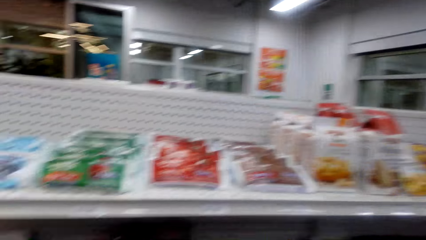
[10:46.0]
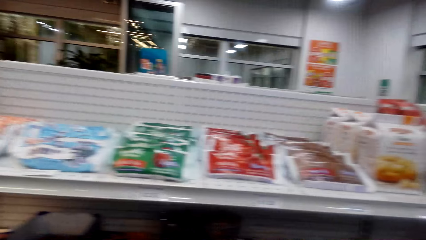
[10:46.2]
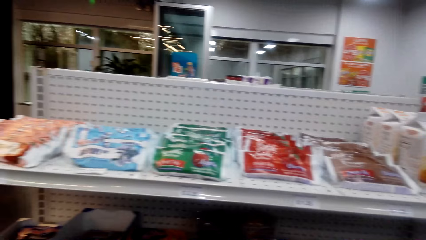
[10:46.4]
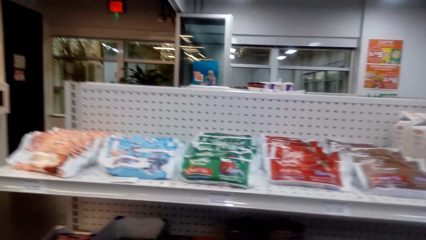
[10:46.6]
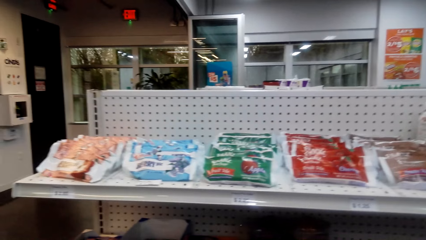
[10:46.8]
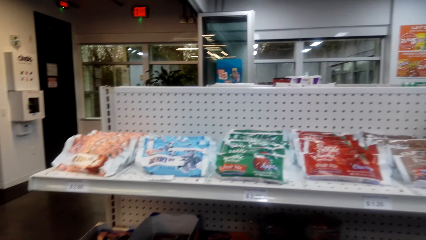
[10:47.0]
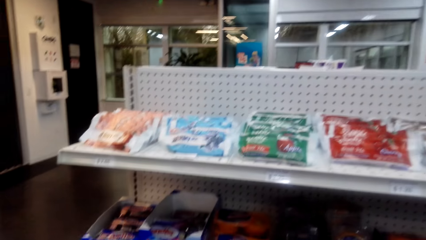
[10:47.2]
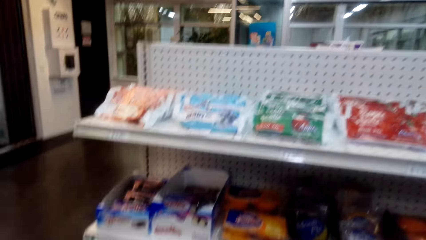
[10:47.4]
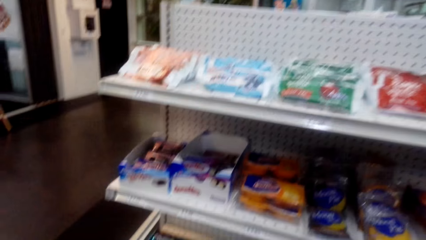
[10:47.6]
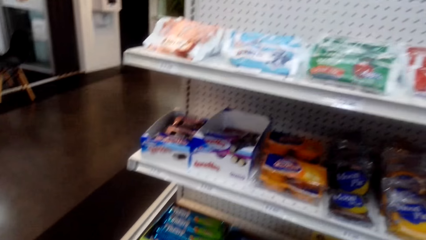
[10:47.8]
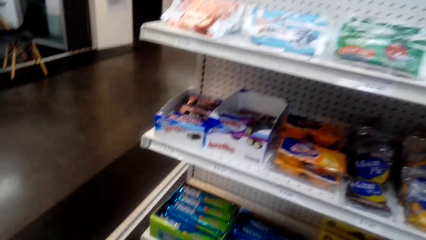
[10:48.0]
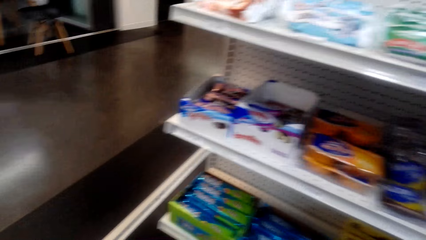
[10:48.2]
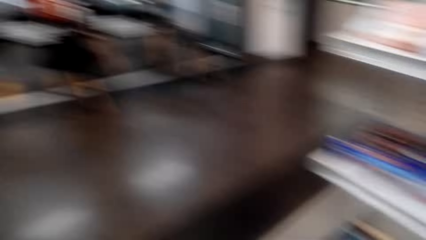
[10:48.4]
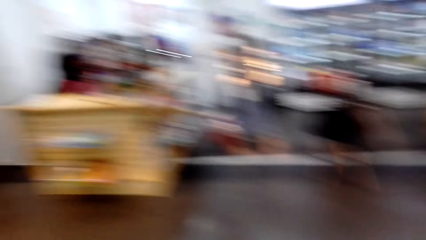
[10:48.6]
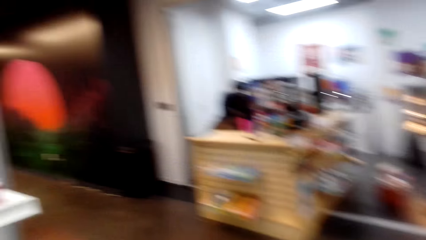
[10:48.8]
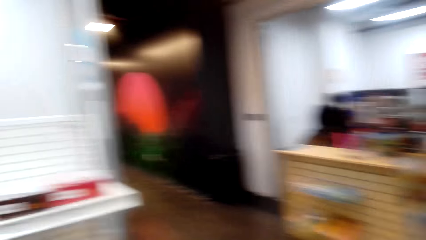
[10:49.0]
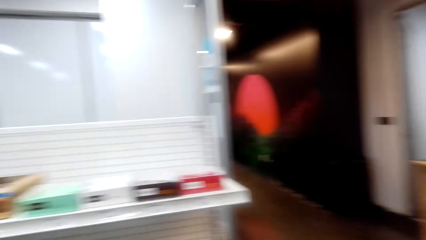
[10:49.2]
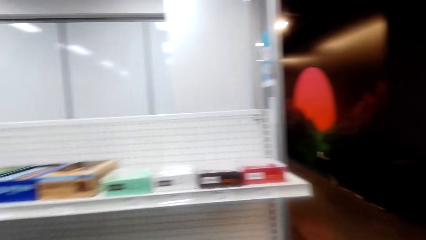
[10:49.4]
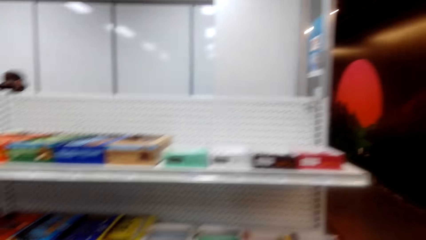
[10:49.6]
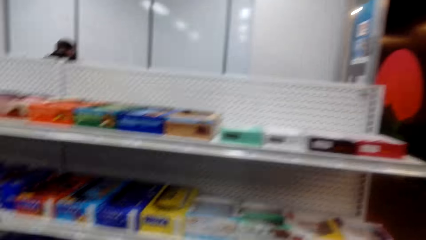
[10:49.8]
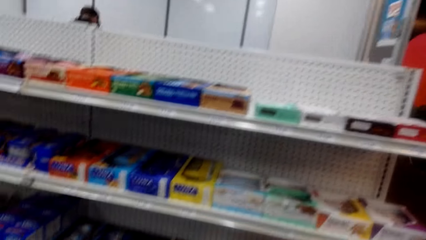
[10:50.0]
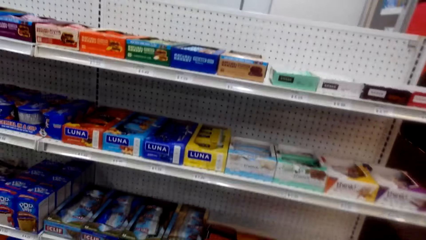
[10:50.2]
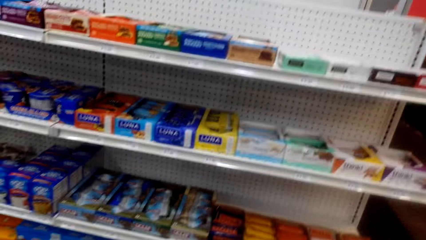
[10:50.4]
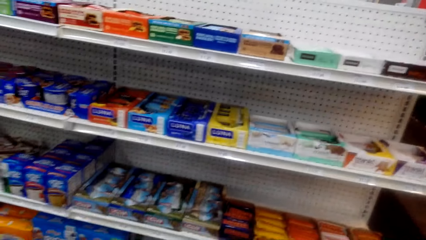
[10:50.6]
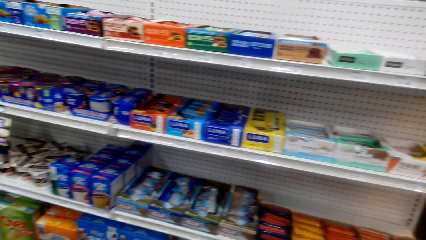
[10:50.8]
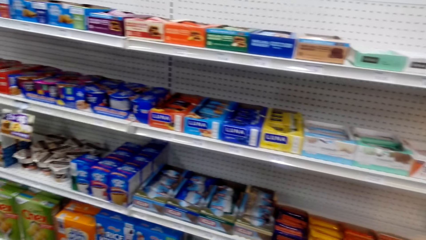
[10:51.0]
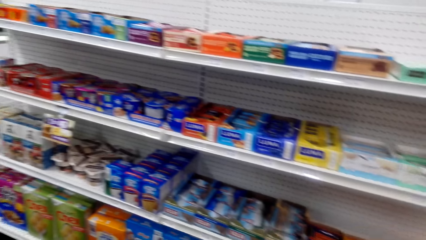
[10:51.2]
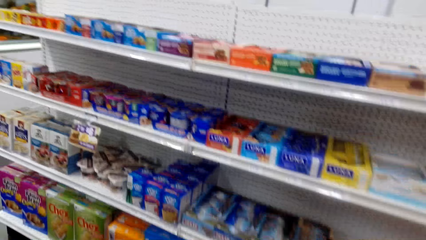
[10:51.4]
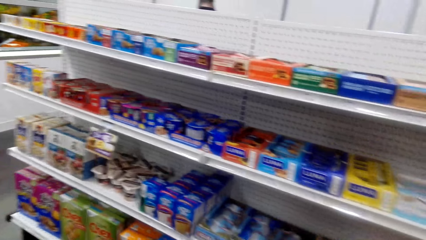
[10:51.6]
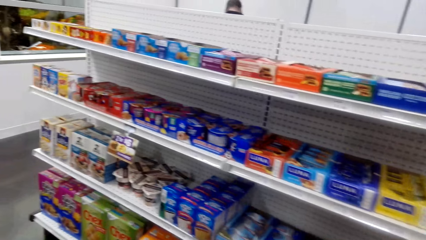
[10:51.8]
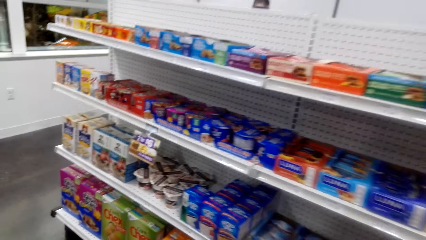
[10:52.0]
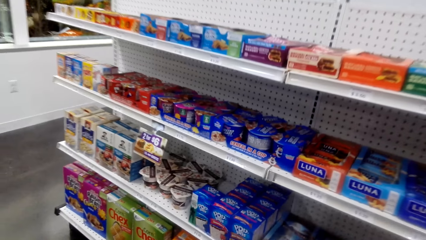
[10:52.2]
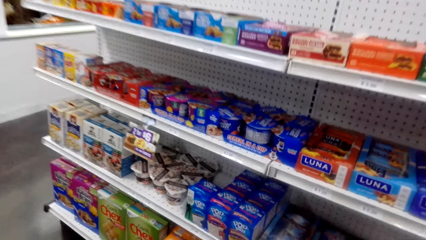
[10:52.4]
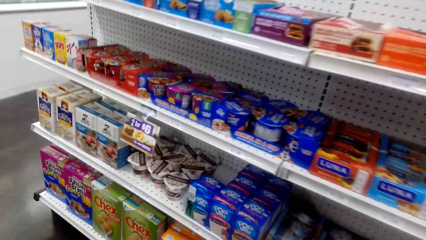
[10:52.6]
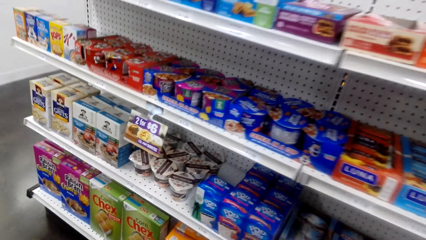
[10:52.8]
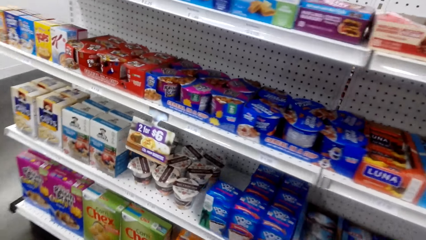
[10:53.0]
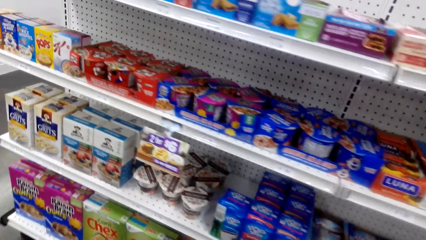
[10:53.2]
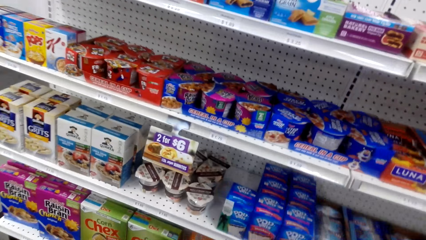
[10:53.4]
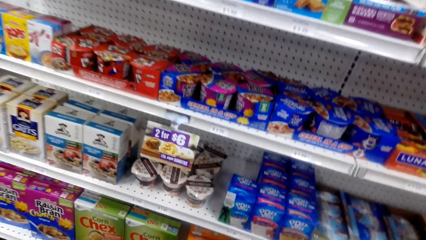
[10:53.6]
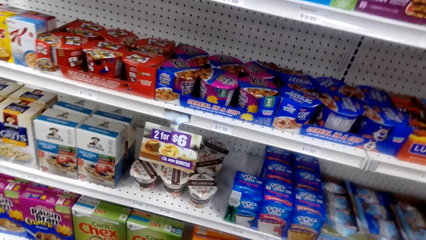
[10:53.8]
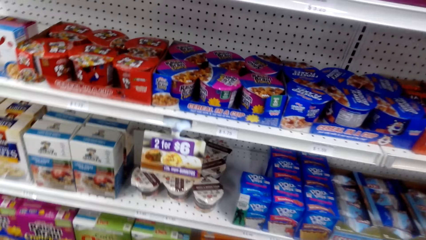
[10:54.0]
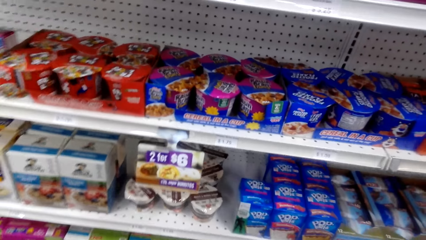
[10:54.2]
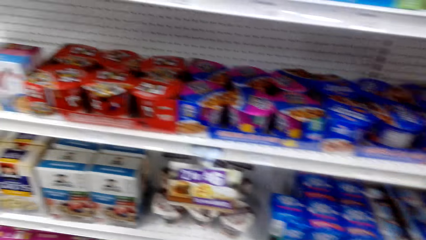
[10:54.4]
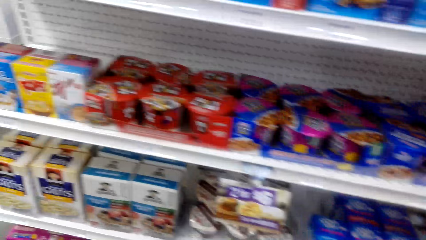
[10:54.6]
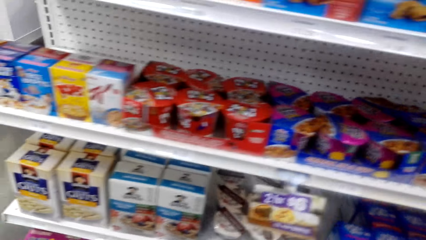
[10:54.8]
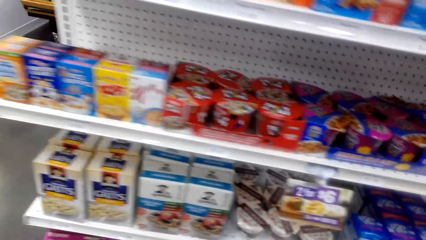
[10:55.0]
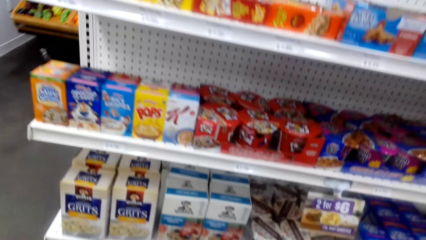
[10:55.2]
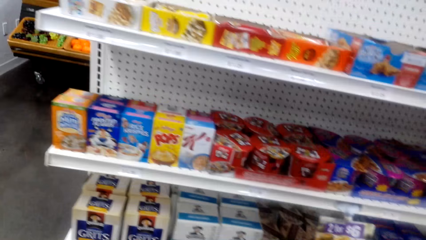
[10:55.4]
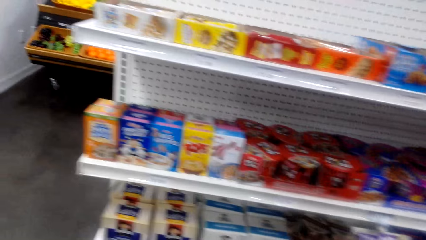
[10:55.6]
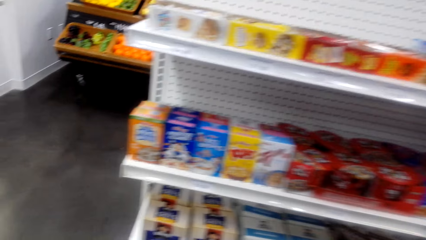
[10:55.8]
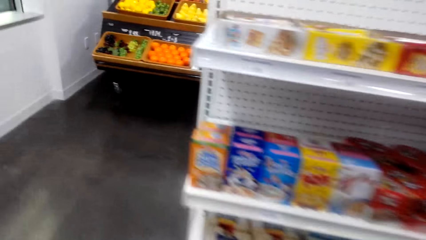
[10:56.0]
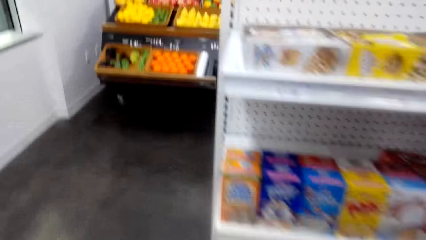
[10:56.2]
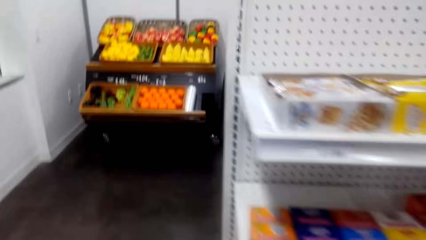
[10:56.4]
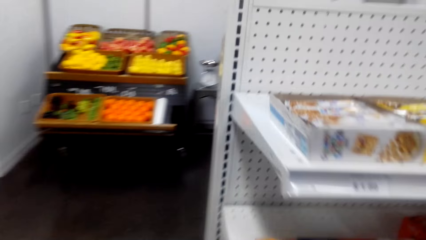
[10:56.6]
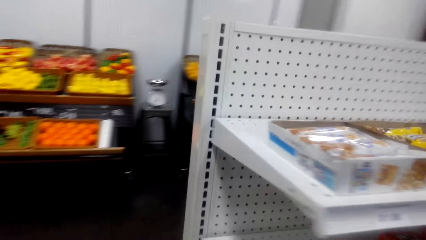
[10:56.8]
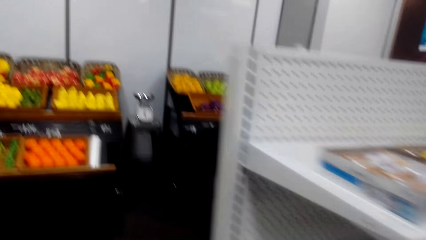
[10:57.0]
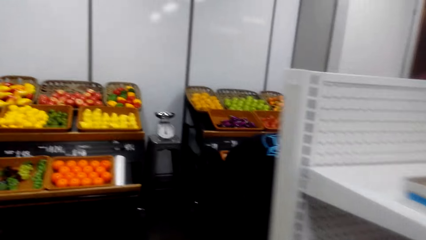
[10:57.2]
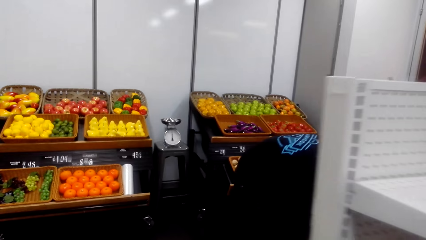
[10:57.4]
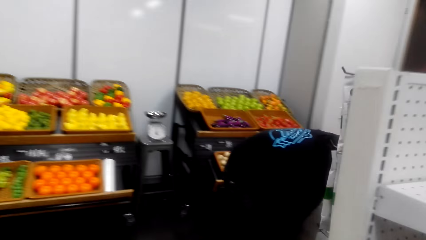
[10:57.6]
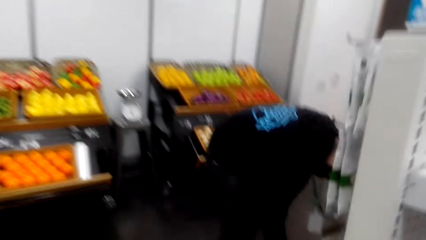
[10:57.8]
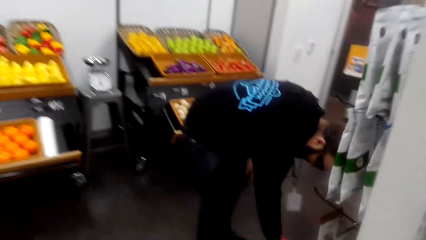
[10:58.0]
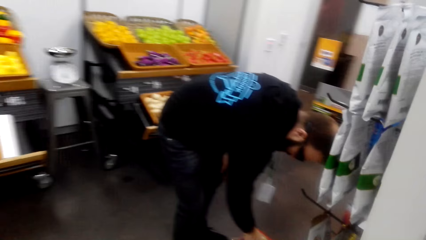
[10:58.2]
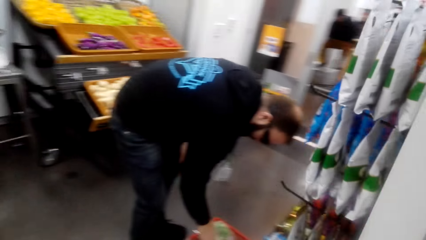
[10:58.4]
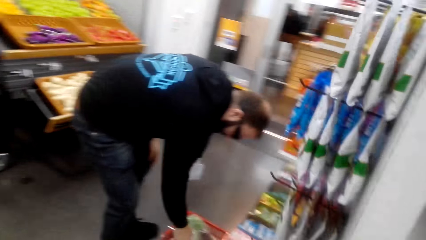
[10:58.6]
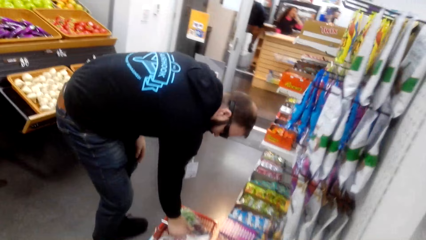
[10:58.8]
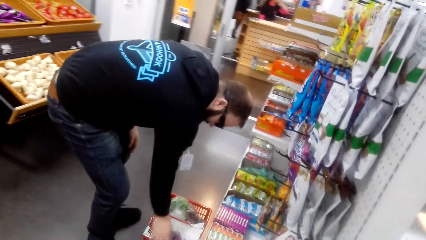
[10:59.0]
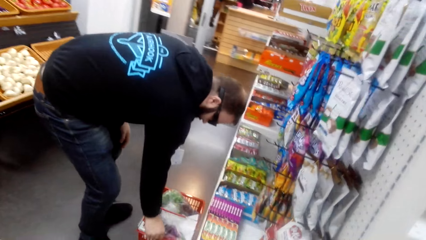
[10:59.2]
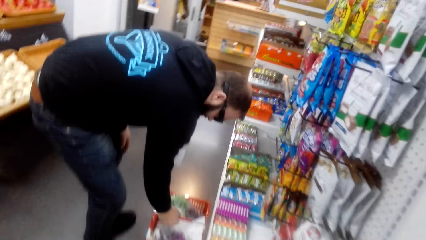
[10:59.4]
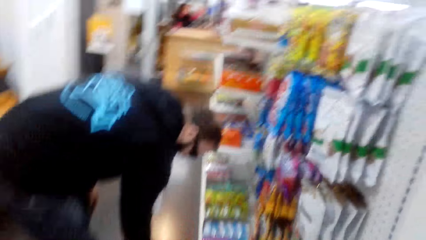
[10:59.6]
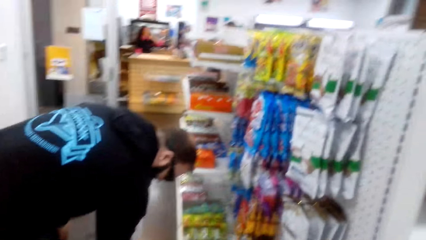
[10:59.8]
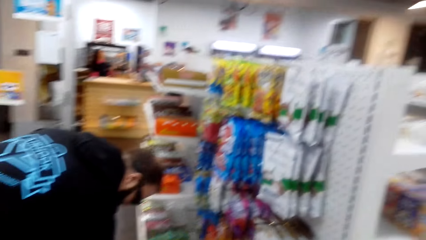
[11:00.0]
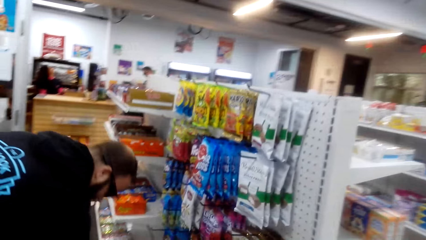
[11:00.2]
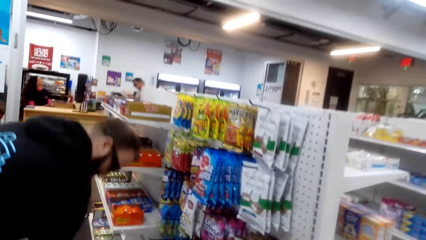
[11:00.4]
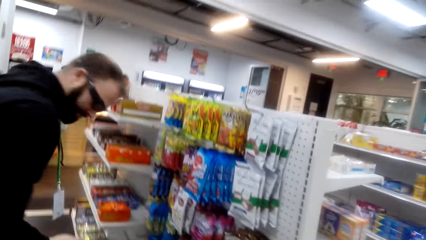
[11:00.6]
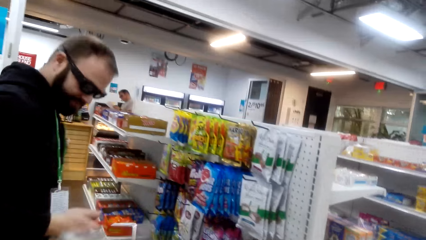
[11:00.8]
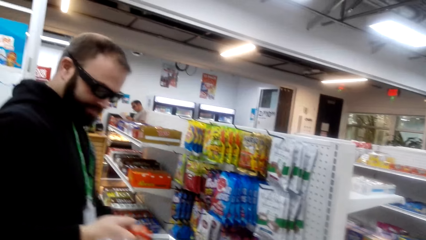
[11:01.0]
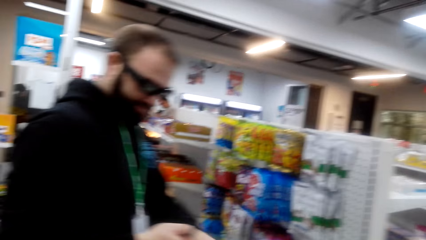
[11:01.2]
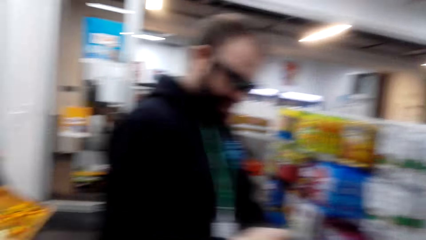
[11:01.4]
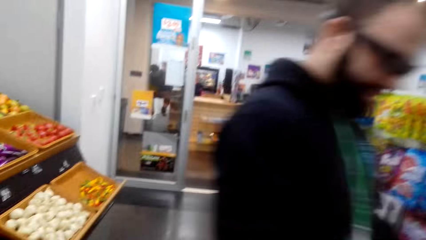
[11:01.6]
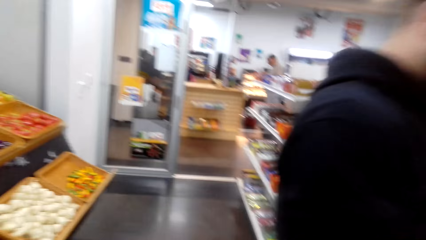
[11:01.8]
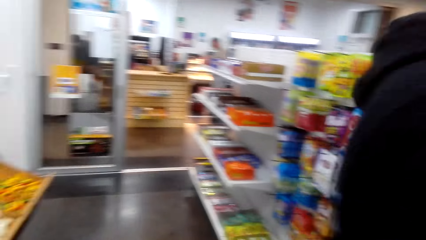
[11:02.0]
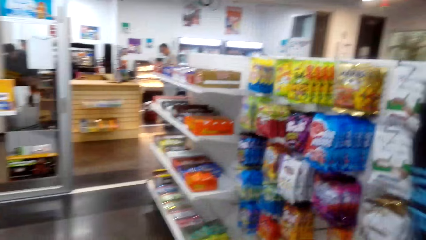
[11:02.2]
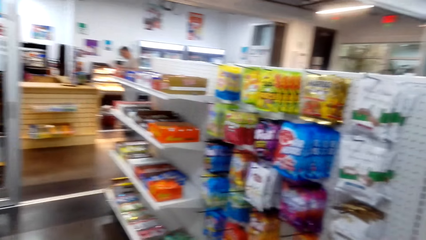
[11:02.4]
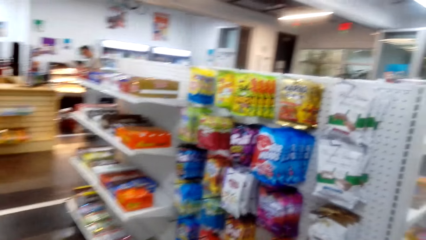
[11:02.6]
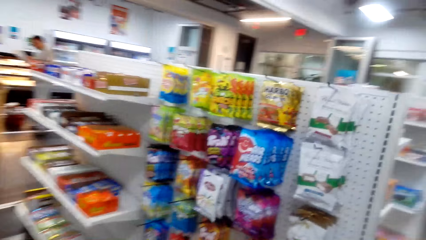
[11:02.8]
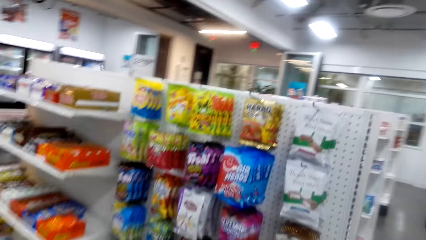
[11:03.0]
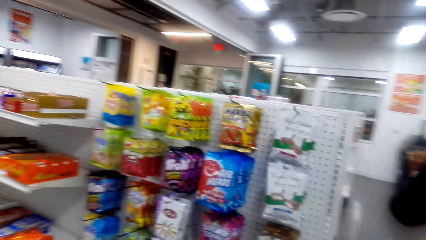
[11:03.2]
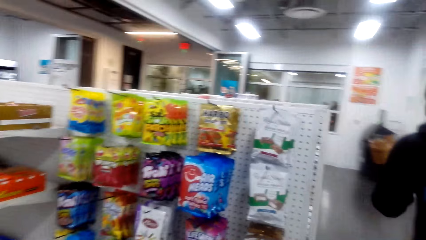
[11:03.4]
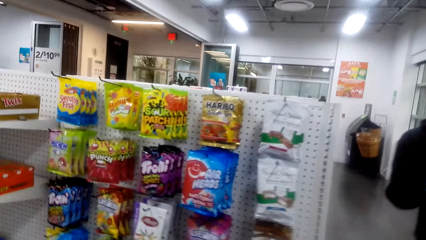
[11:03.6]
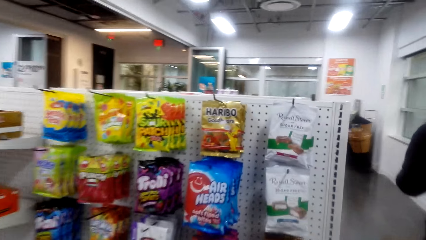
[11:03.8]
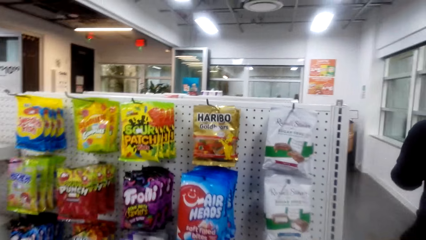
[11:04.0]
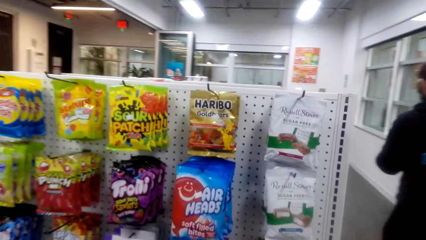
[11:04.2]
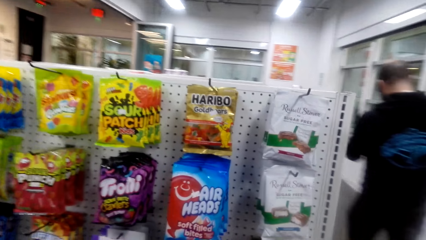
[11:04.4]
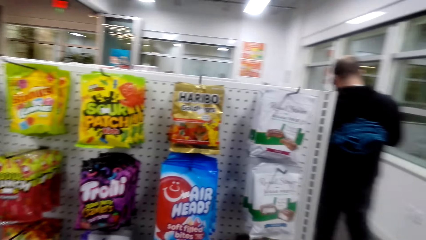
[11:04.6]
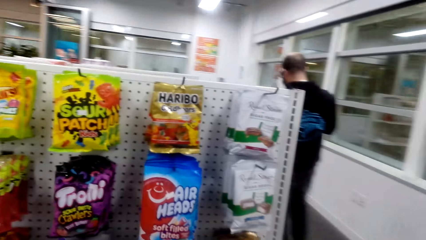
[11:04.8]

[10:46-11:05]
The camera wearer looks around. They walk around. They look around.
